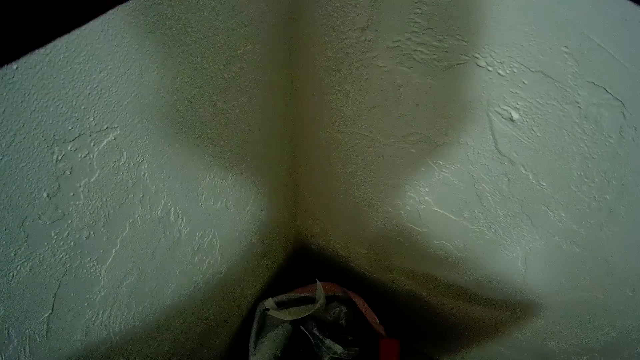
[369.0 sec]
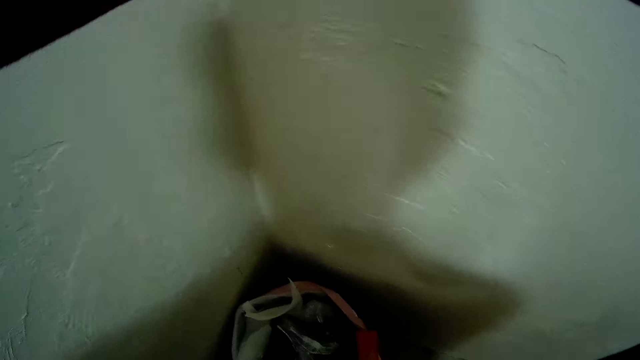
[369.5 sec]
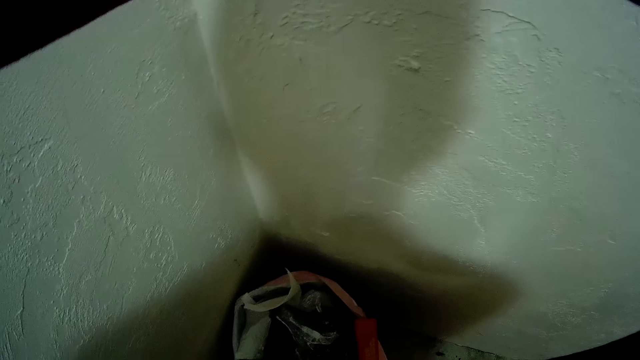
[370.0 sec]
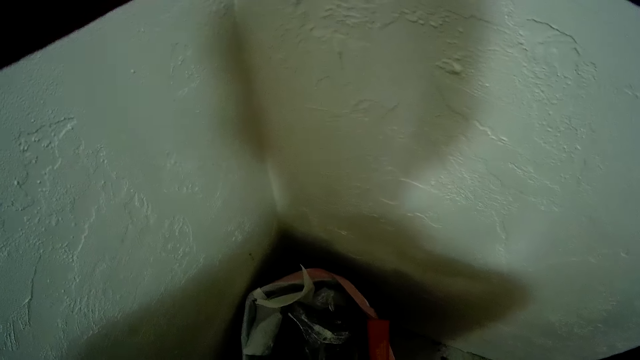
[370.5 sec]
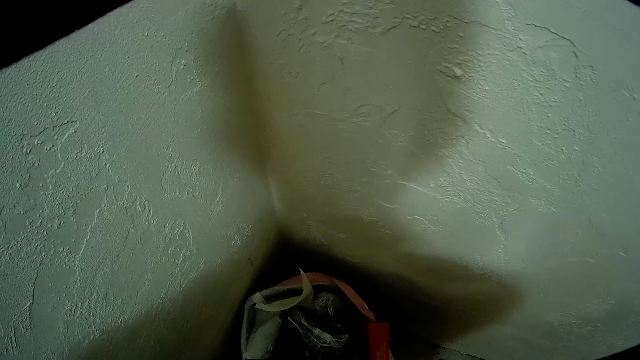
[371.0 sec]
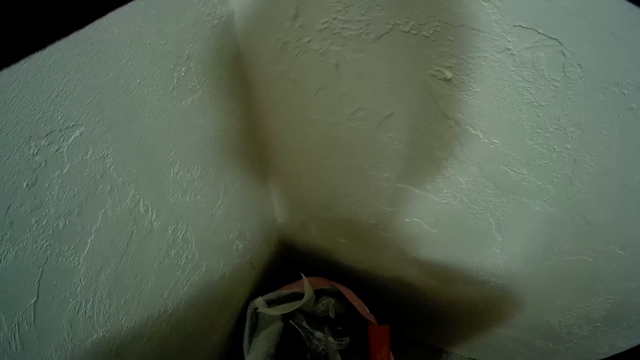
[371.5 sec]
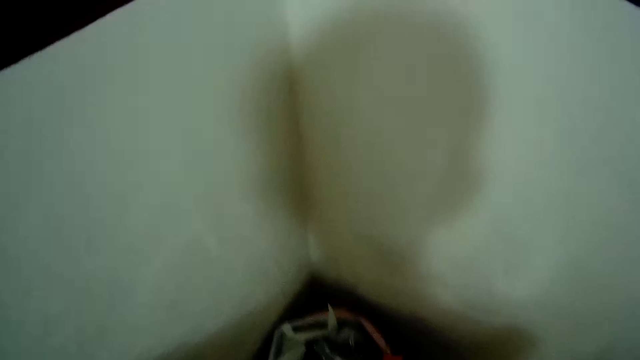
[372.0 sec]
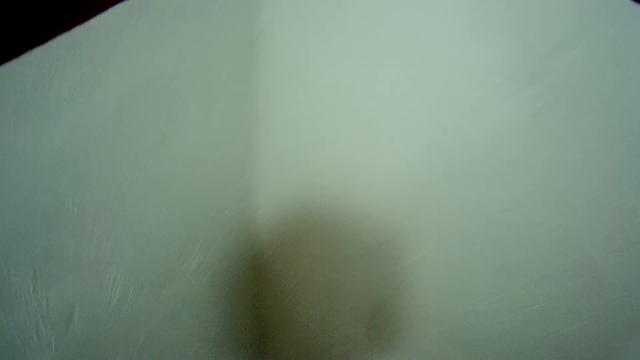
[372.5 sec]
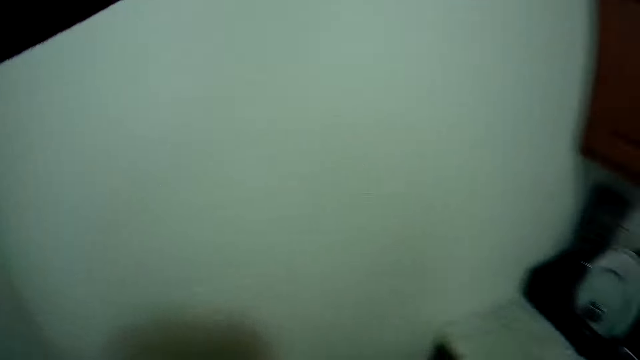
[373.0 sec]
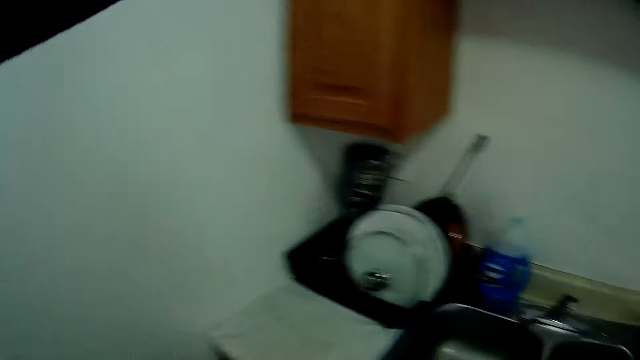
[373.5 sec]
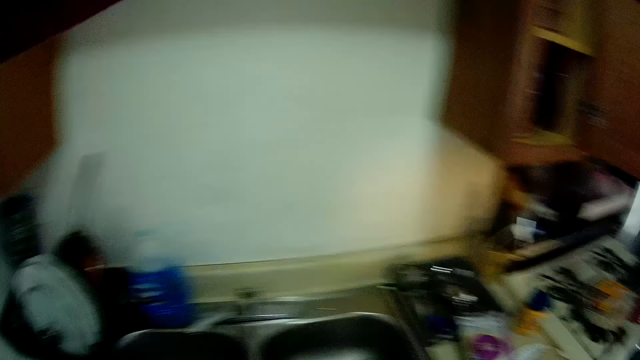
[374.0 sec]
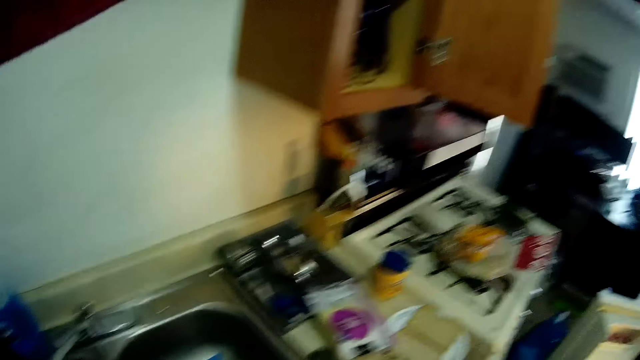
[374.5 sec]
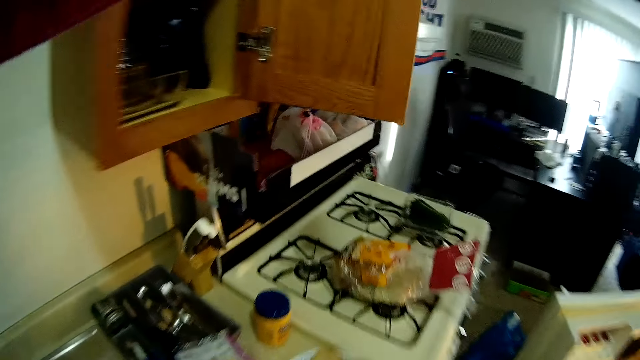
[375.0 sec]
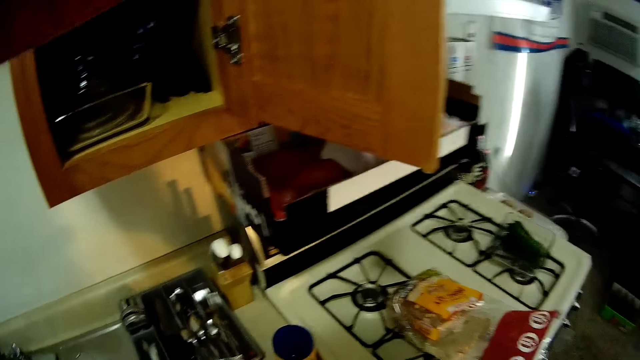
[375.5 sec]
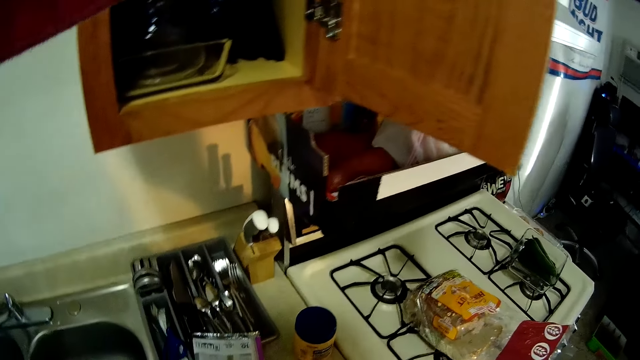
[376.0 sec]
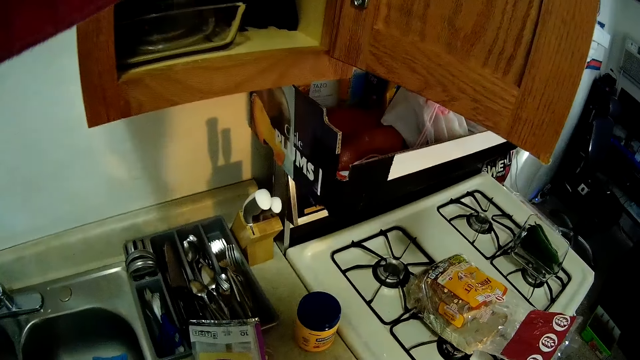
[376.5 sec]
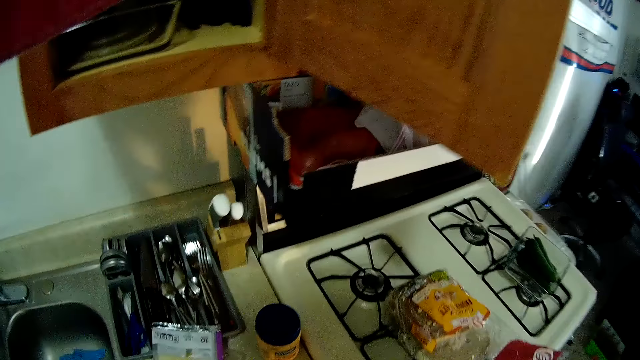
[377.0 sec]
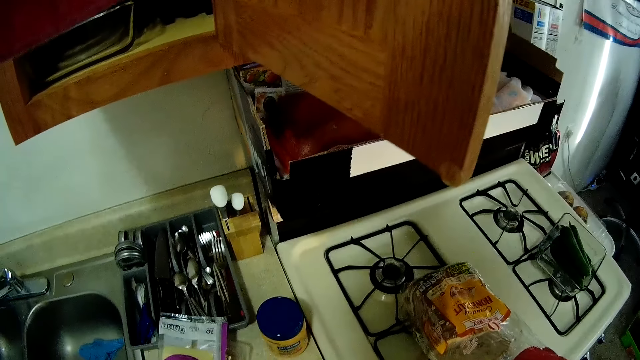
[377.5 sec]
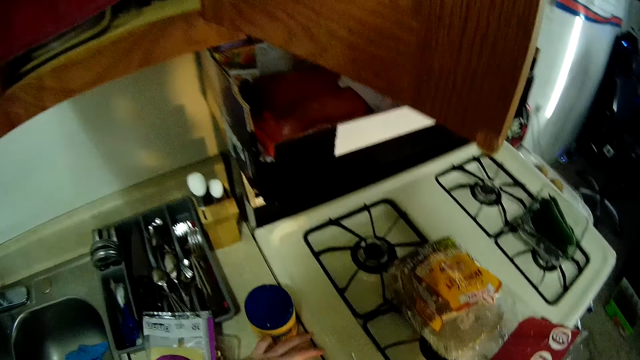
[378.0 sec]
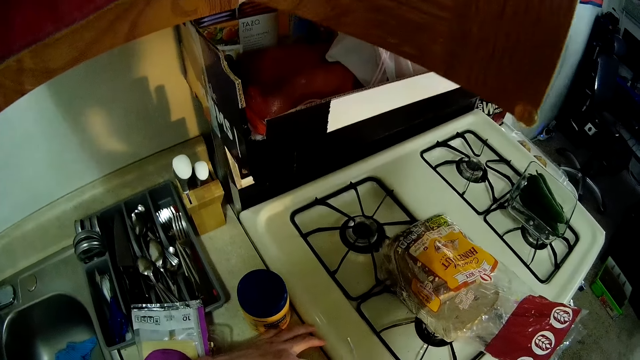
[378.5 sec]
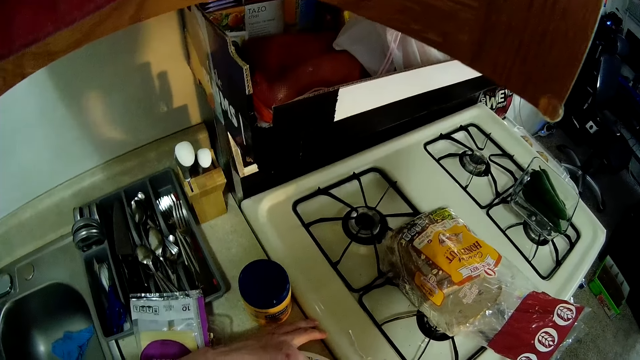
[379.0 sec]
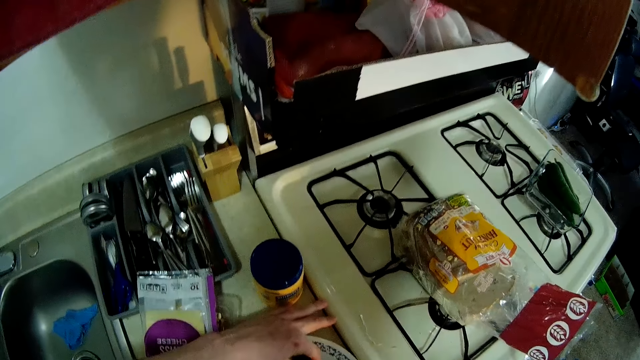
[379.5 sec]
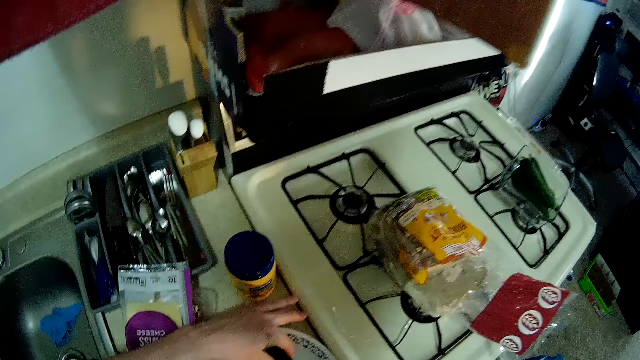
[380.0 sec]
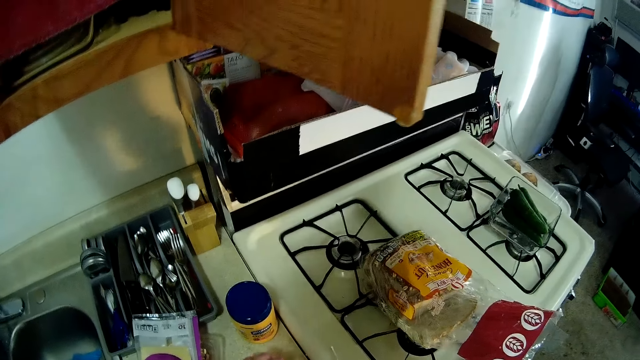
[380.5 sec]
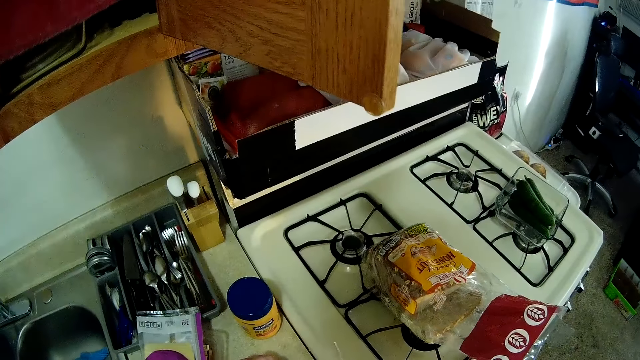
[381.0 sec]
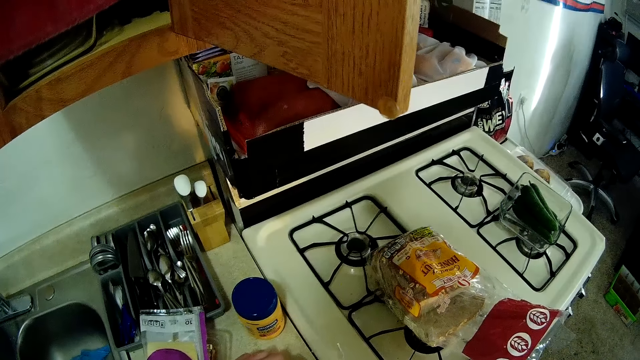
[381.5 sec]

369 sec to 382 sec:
The camera wearer looks at the dustbin. He cuts cucumber with a knife. He turns around, walks around and looks around. He holds cucumber on the plate. He places the slices of cucumber in the plate with his left hand.

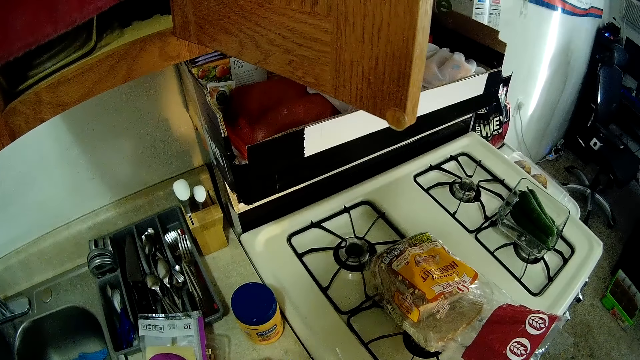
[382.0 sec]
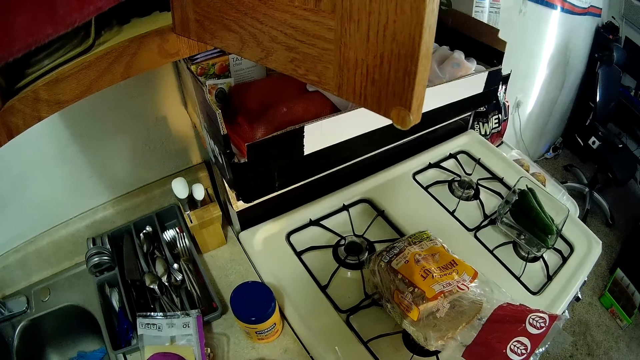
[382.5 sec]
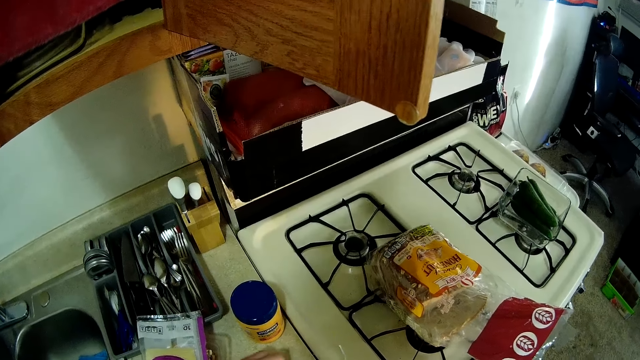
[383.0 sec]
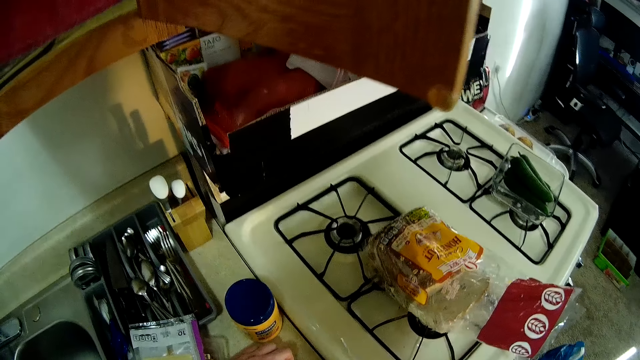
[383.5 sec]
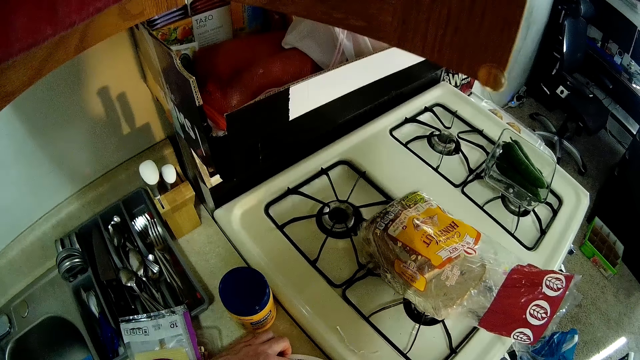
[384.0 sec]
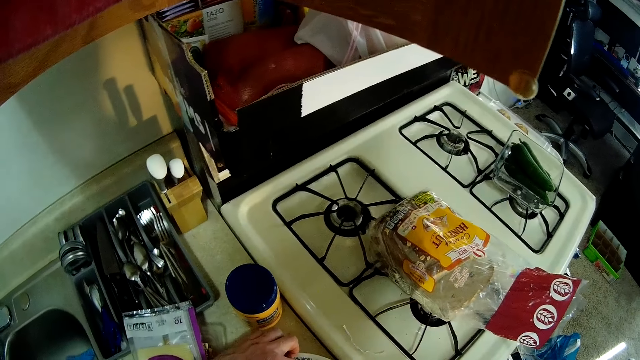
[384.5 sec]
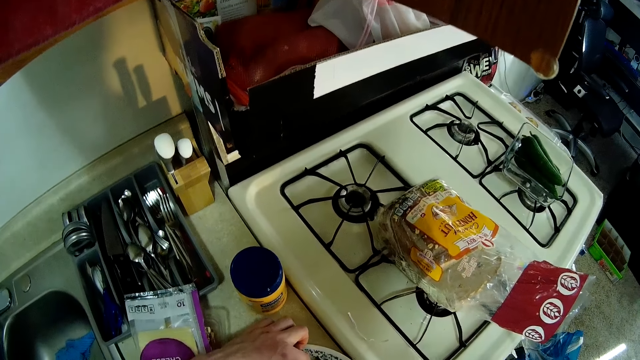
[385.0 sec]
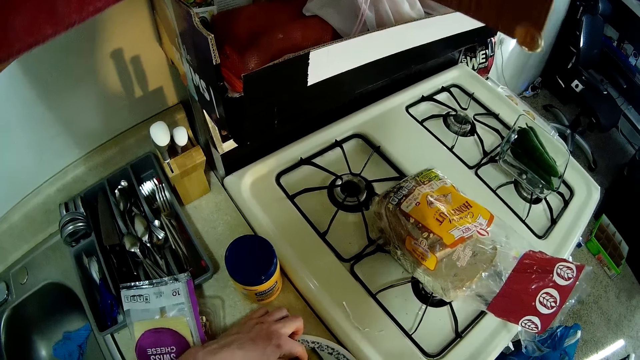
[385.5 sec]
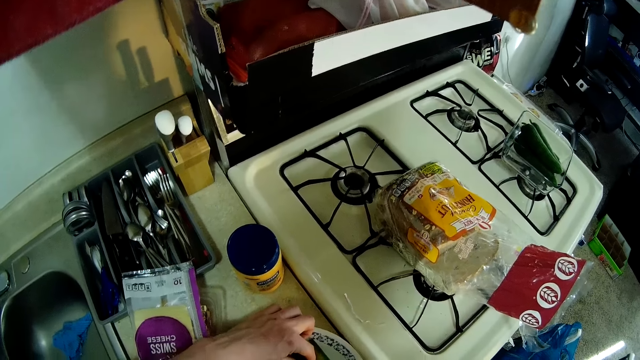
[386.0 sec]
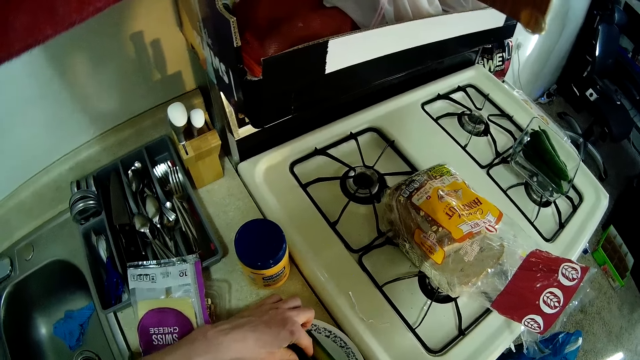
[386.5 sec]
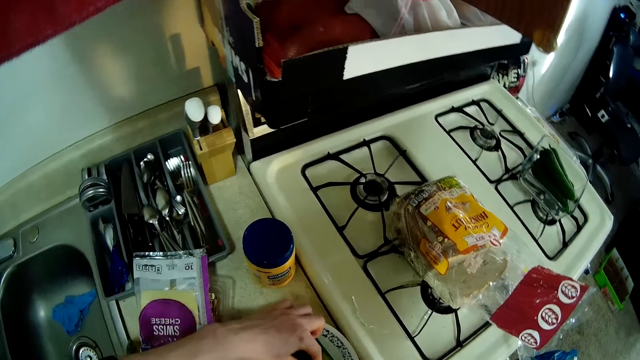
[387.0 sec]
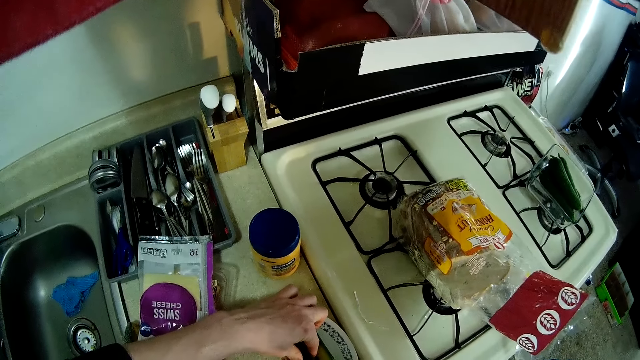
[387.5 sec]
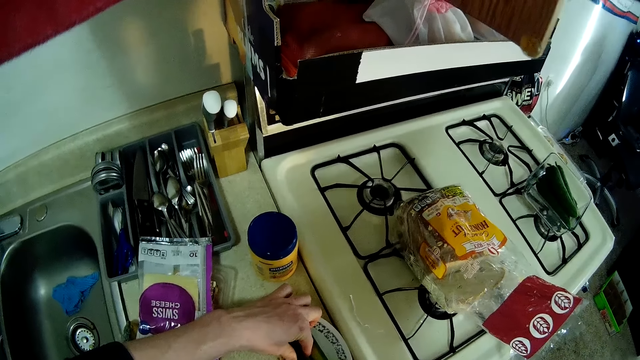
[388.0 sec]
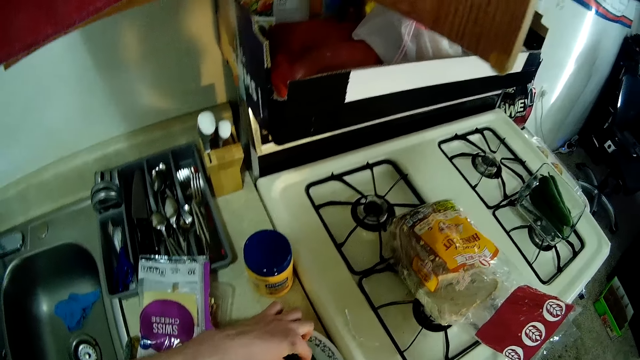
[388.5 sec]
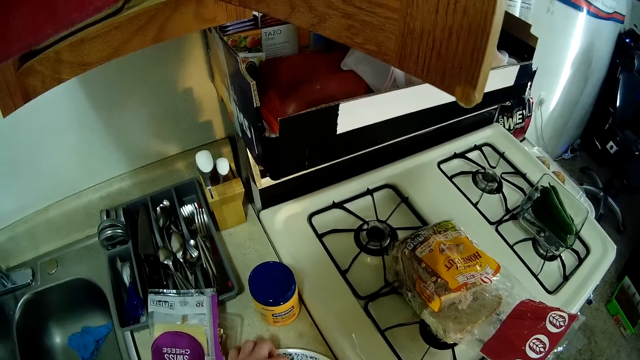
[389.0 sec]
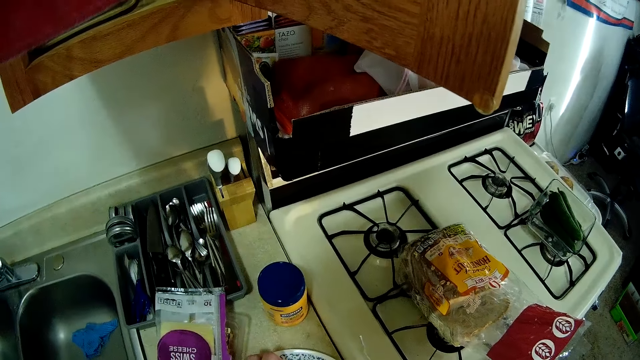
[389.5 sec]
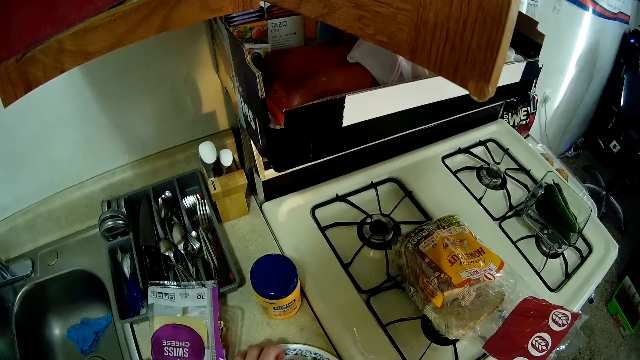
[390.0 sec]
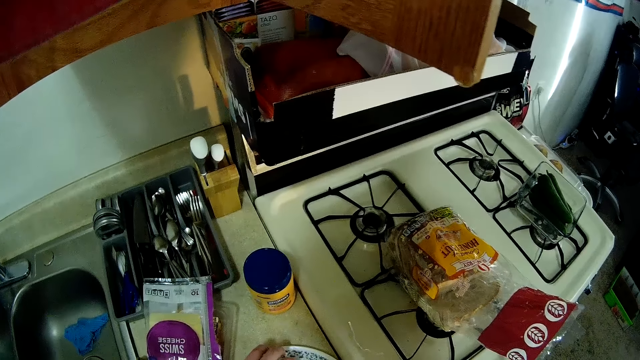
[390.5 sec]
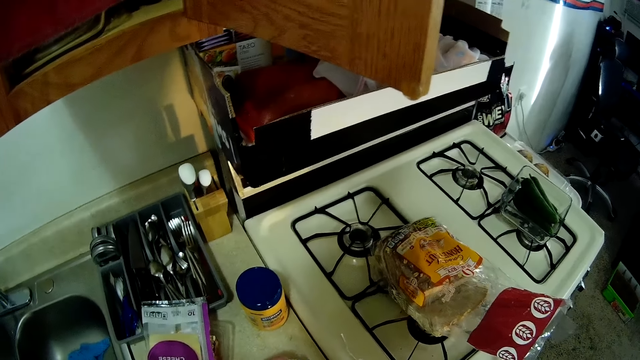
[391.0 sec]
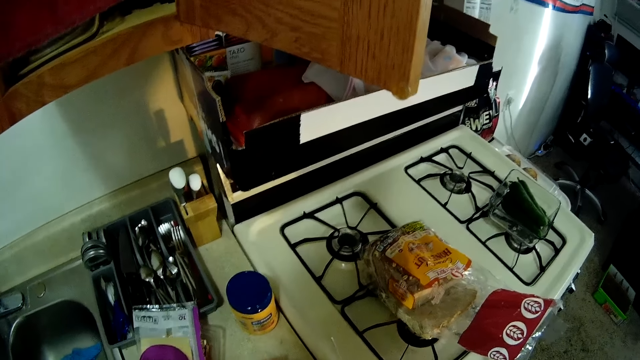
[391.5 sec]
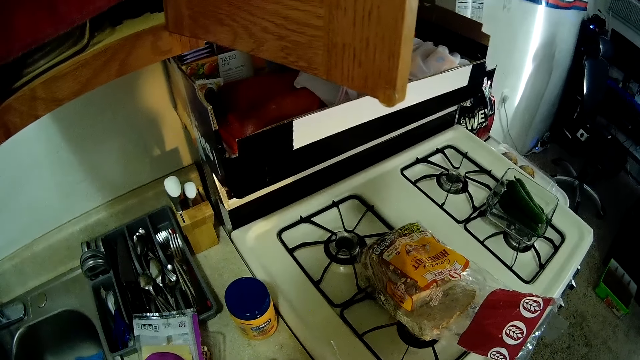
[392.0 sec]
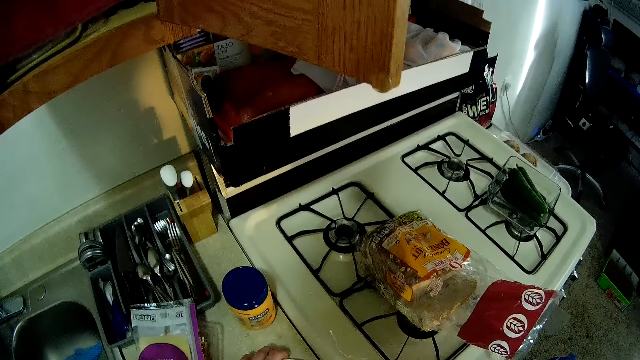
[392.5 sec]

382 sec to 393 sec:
The camera wearer holds cucumber on the plate. They cut the cucumber on the plate with a knife. They hold the cucumber on the plate. They look around.
